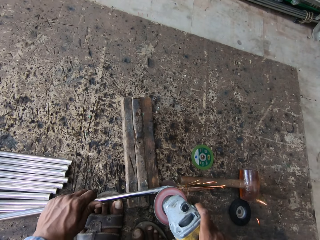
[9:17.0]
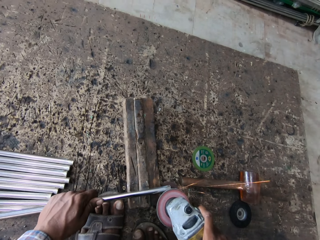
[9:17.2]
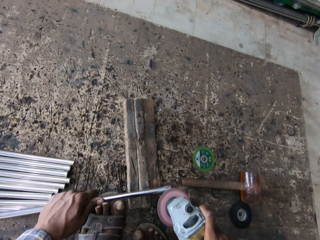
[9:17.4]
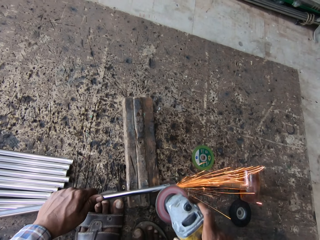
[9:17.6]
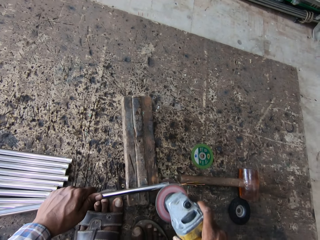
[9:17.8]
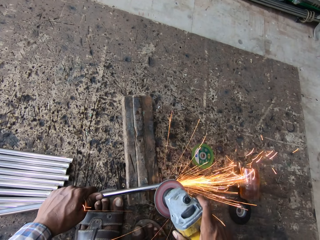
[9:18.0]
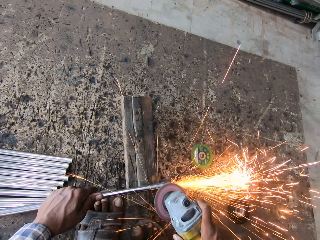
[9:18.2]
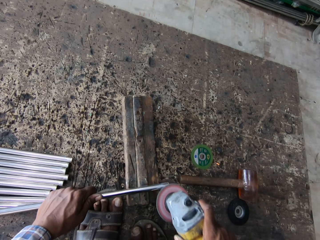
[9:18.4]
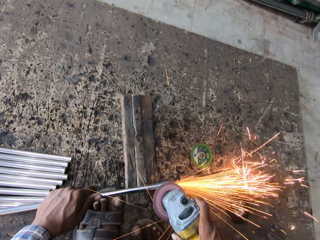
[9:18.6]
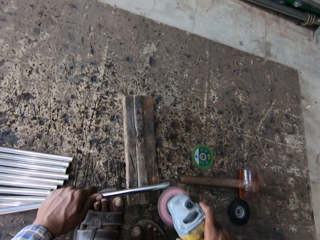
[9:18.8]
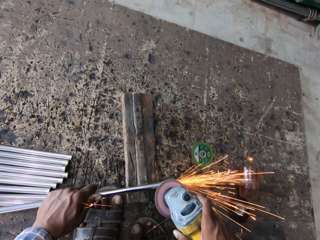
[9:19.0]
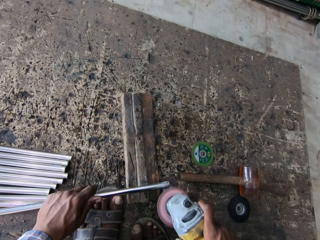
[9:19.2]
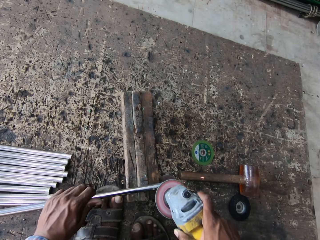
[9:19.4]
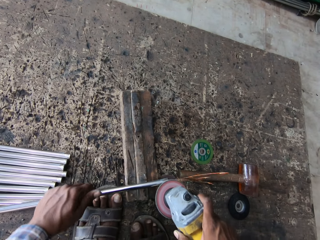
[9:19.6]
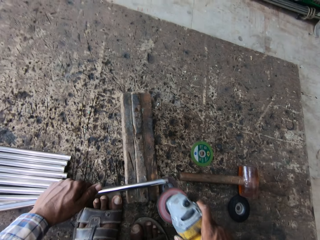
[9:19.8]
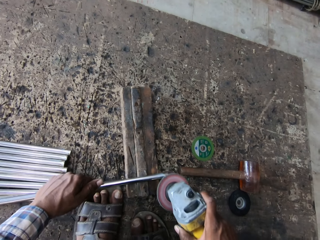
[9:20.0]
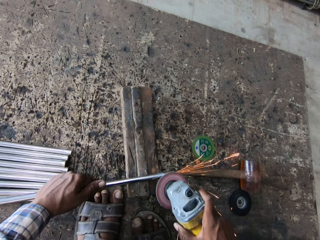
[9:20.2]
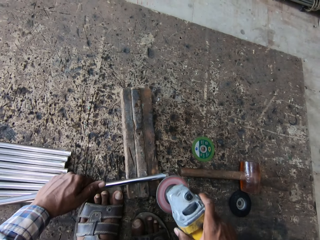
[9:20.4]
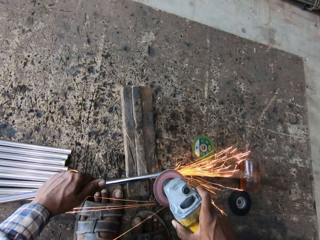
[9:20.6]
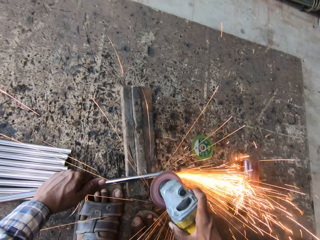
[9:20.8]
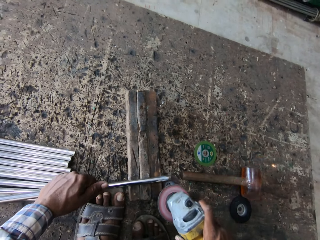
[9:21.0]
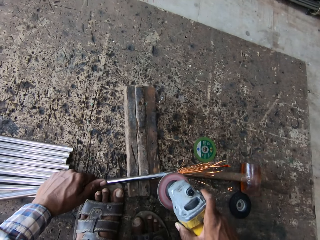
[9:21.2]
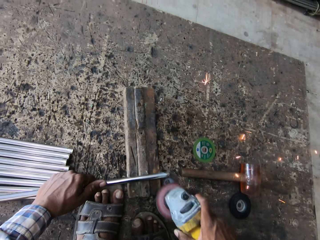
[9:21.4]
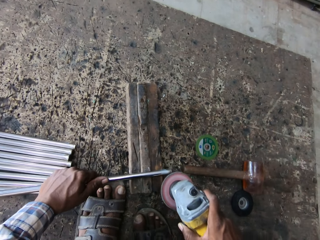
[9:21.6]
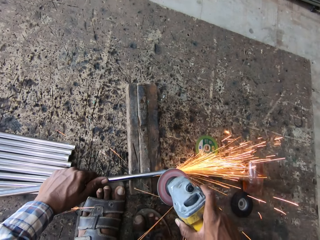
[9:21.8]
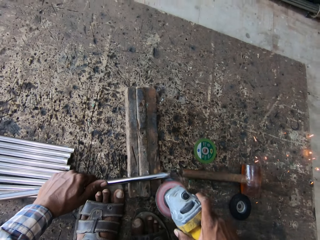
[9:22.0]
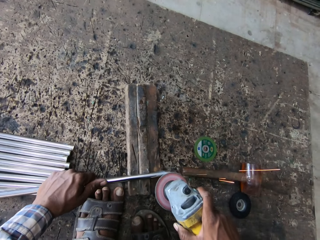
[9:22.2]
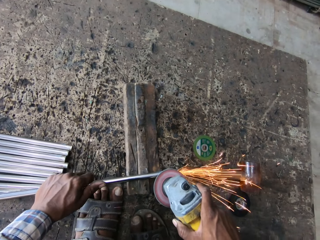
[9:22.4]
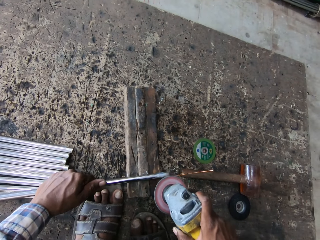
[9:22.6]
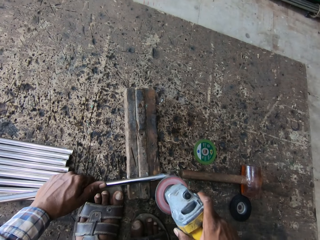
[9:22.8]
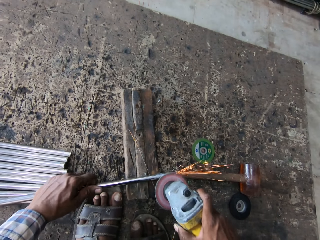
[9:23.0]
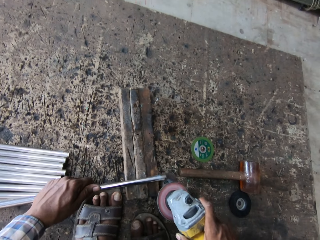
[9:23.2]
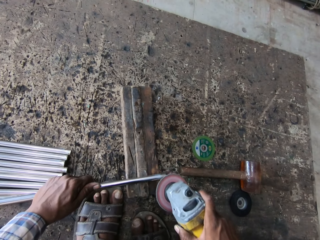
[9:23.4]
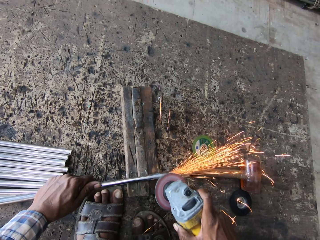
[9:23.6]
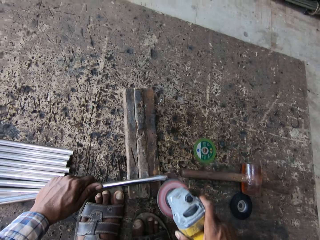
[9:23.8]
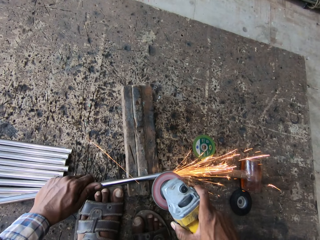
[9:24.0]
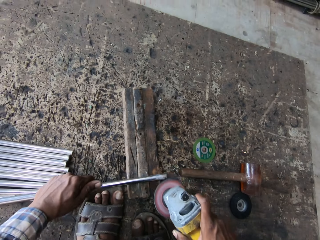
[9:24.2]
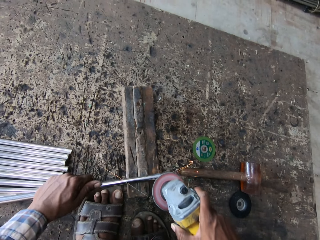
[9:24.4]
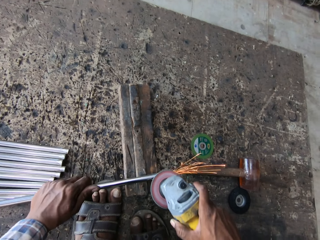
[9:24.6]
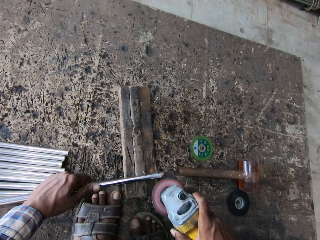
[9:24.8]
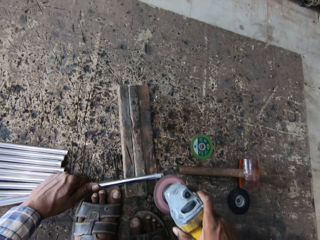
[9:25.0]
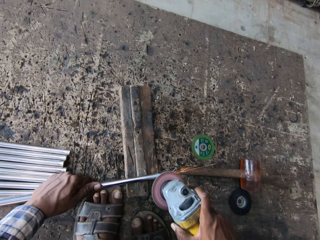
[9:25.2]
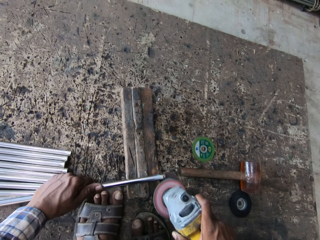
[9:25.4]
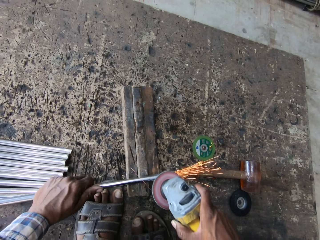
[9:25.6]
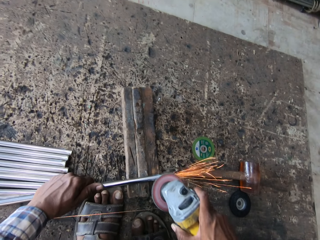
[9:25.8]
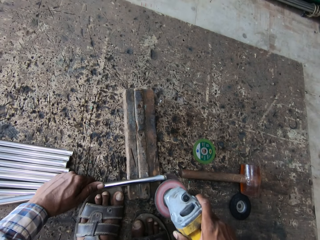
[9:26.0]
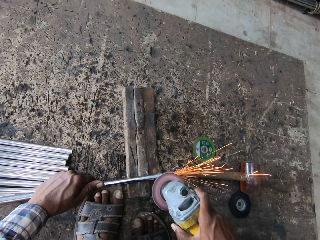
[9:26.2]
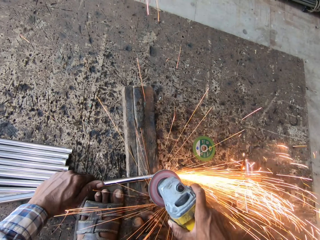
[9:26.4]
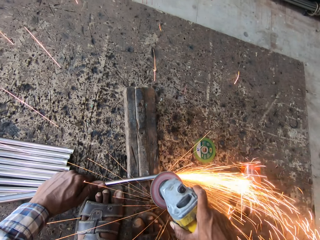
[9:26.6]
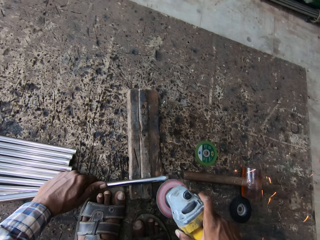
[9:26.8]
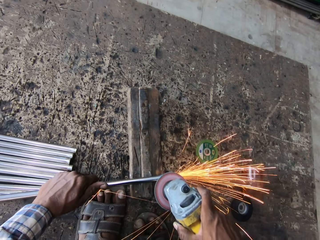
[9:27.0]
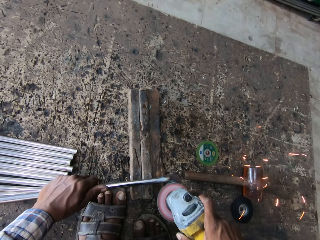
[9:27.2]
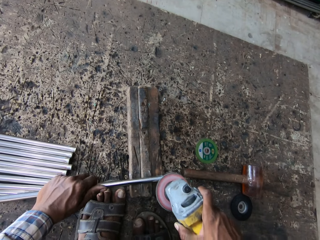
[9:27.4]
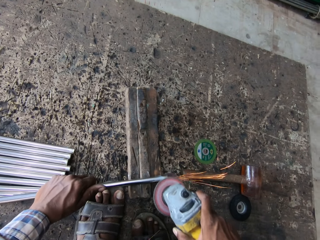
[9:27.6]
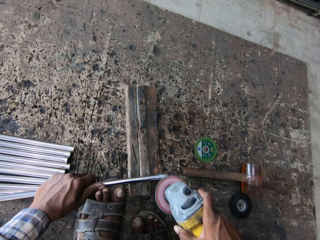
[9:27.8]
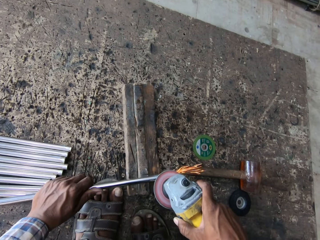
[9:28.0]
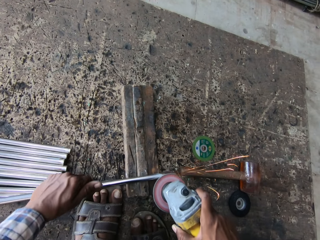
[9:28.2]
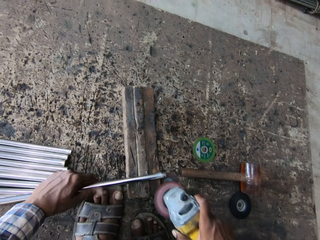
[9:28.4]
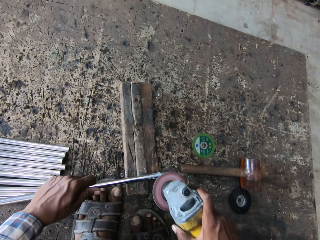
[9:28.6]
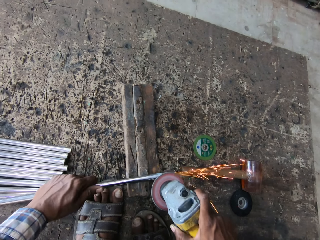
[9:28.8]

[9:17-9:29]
The camera wearer welds the metal rod.

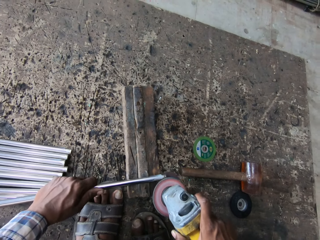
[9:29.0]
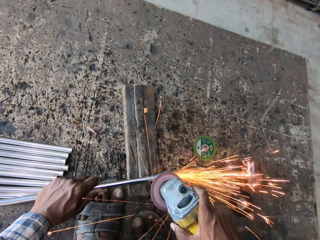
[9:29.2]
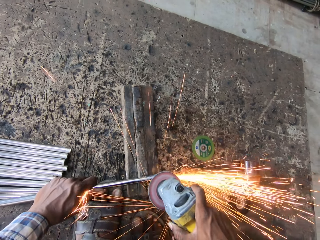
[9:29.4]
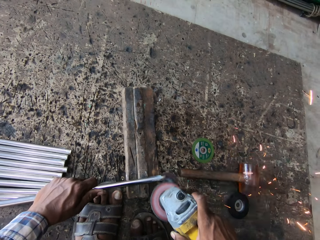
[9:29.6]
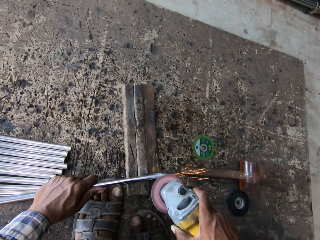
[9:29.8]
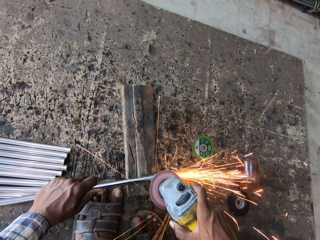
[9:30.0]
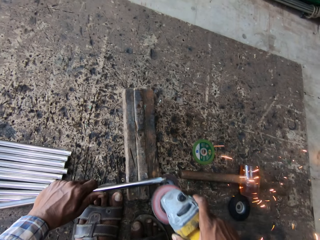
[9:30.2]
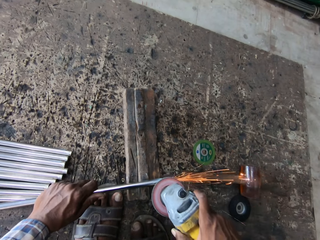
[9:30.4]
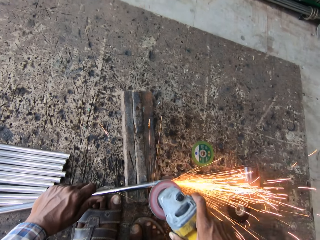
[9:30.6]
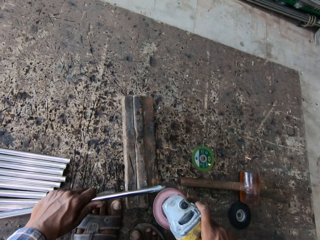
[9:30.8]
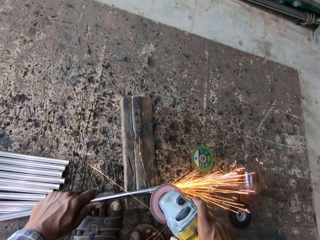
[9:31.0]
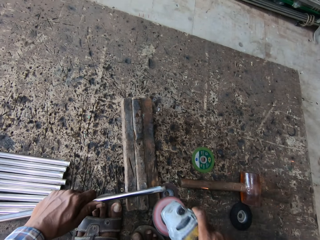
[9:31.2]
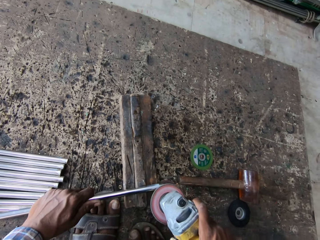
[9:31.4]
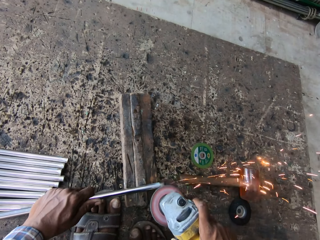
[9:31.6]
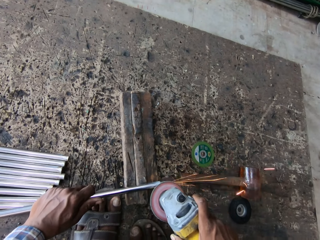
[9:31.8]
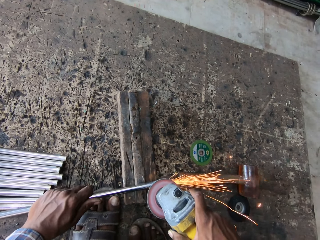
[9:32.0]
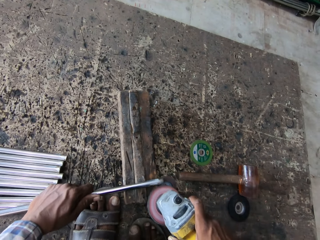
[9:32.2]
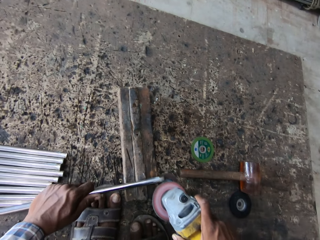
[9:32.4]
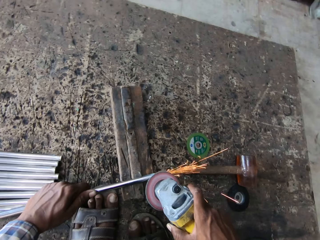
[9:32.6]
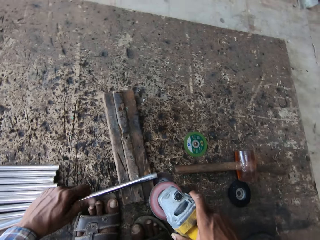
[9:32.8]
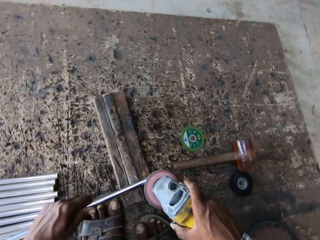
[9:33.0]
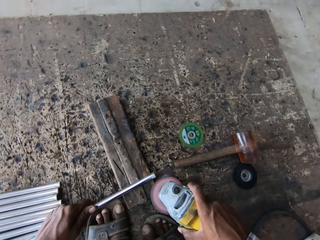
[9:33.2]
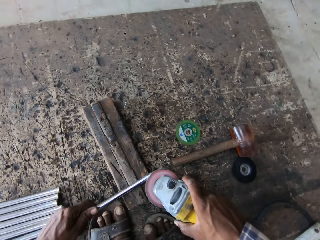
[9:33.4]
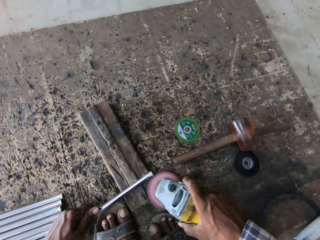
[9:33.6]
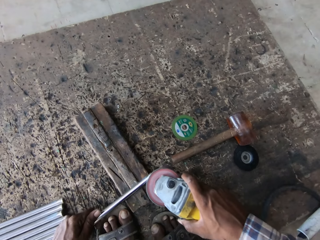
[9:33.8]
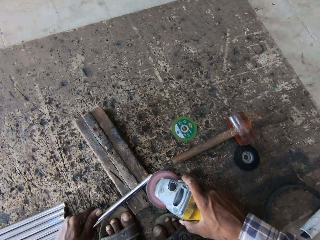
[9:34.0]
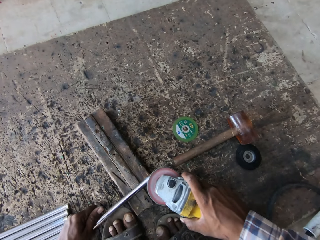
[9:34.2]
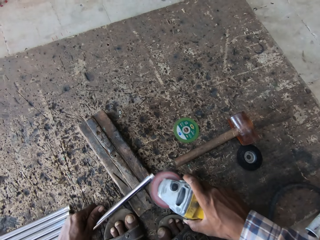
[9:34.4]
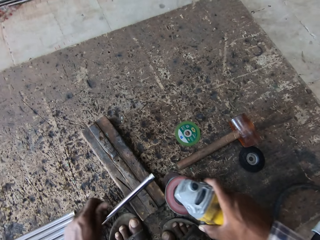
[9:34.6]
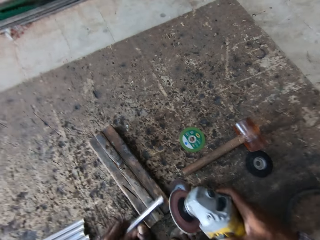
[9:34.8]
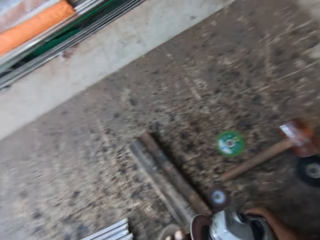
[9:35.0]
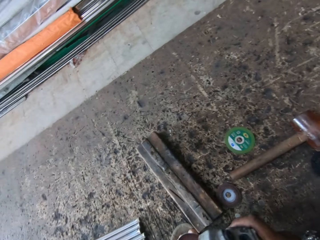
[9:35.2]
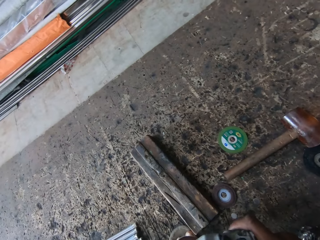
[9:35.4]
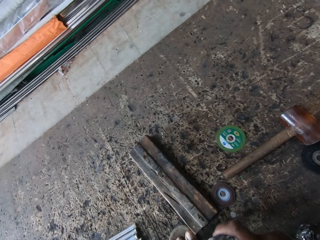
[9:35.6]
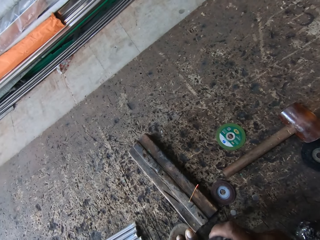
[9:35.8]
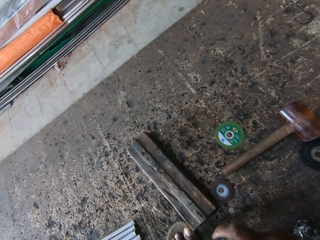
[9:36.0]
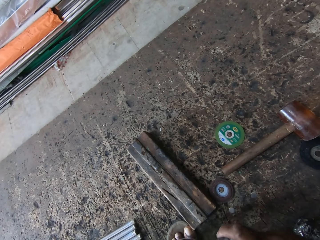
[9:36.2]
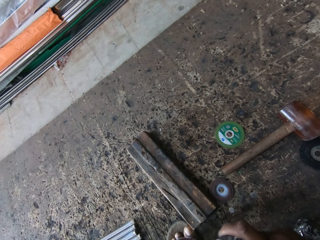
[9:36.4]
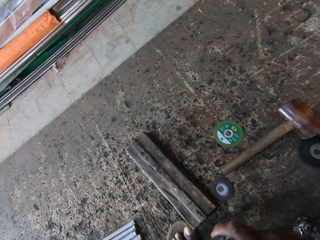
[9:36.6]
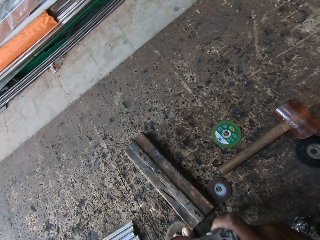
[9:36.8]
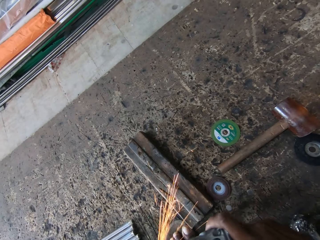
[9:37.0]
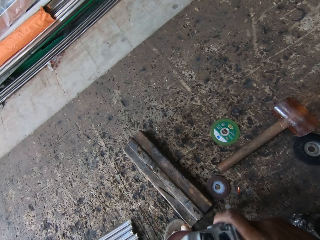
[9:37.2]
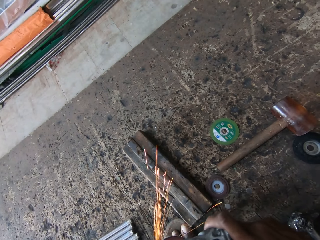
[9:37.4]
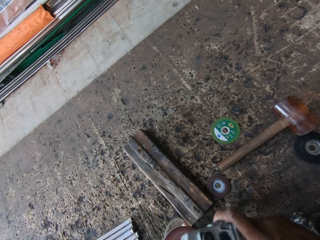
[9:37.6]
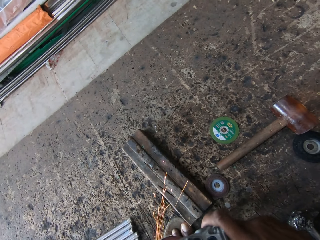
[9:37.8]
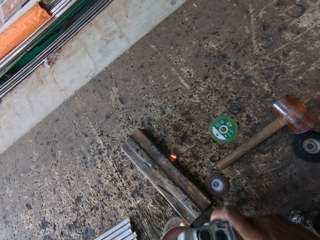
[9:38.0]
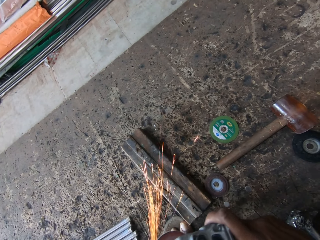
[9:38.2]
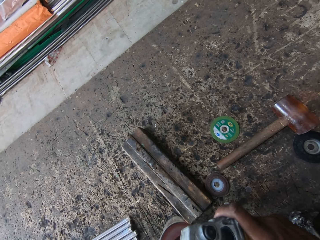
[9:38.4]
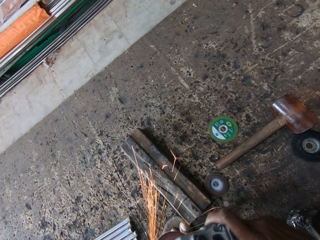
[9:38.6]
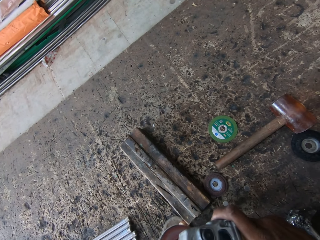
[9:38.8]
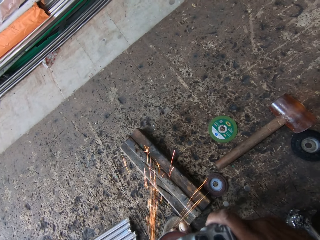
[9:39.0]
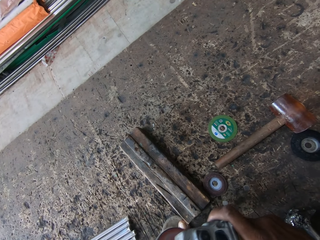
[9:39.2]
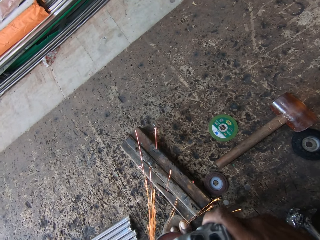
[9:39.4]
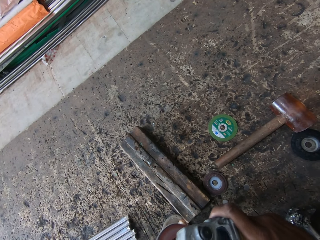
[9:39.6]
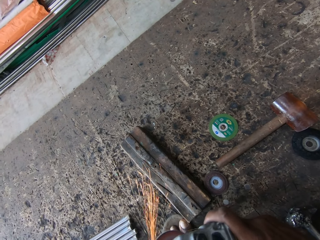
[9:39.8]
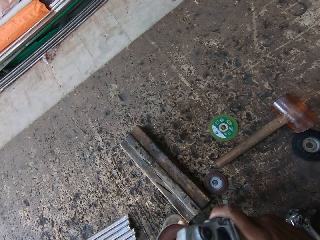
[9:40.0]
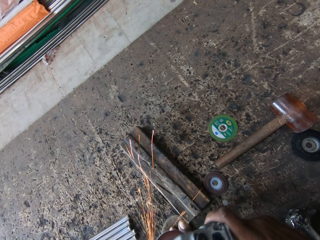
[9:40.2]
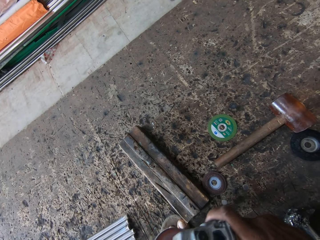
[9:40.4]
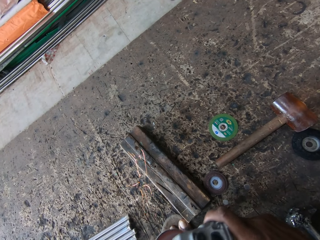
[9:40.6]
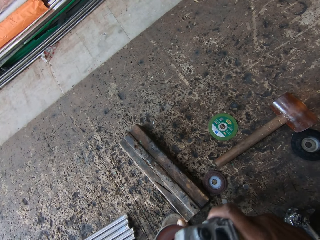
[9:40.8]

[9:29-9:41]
The camera wearer removes the steel metal from the holder. They weld the steel metal with the welding machine.
